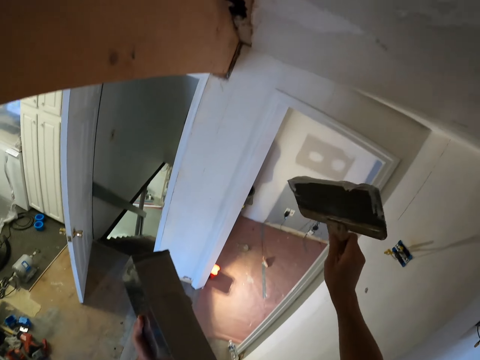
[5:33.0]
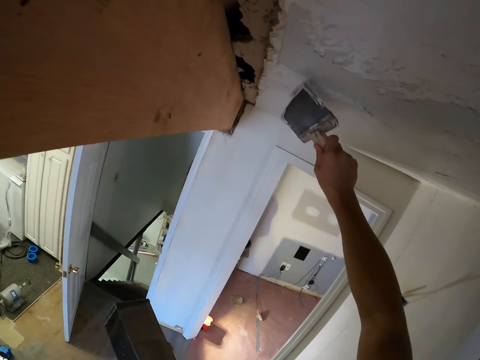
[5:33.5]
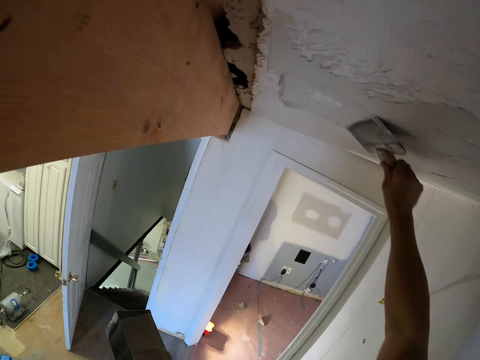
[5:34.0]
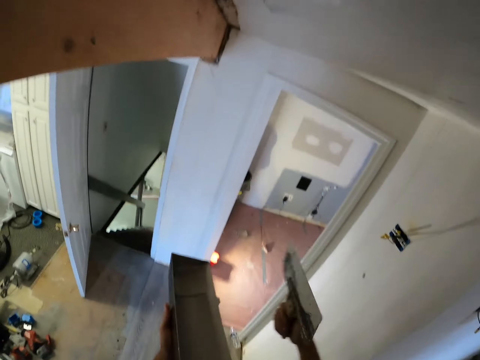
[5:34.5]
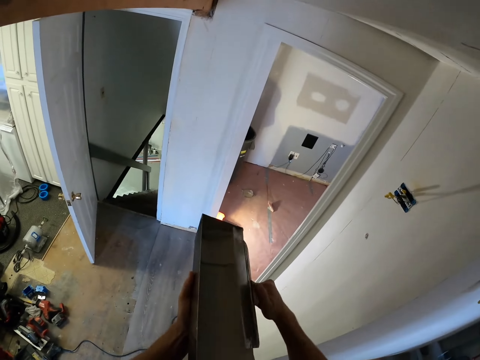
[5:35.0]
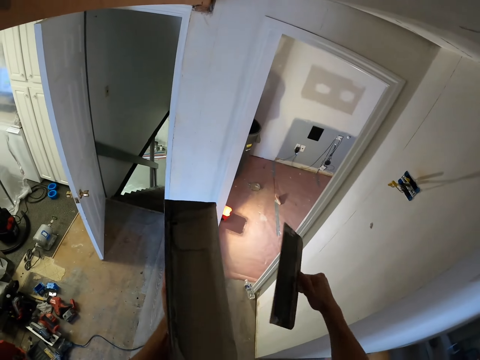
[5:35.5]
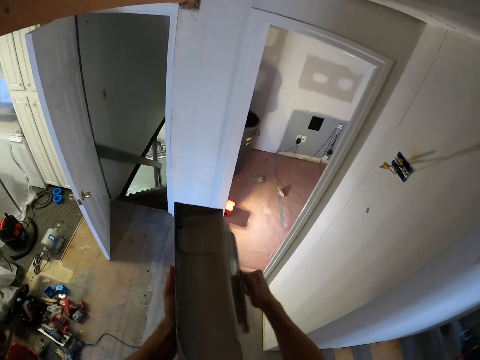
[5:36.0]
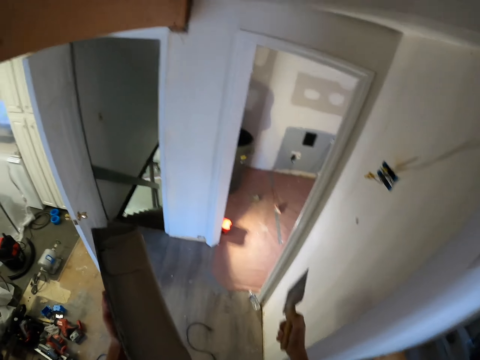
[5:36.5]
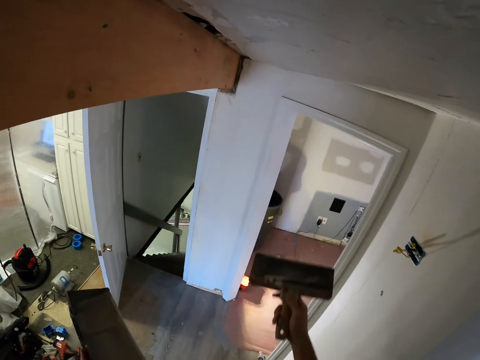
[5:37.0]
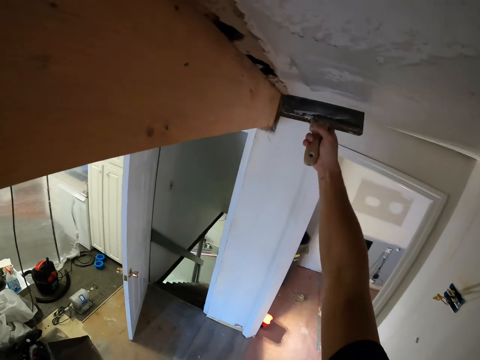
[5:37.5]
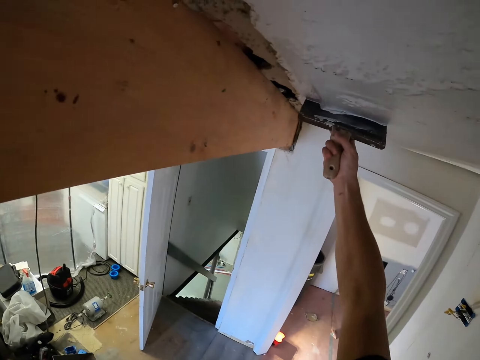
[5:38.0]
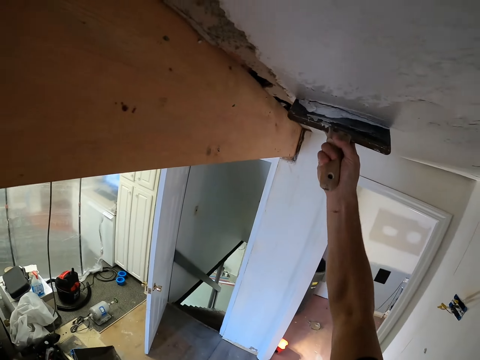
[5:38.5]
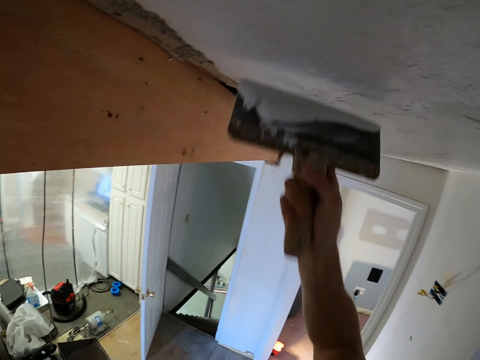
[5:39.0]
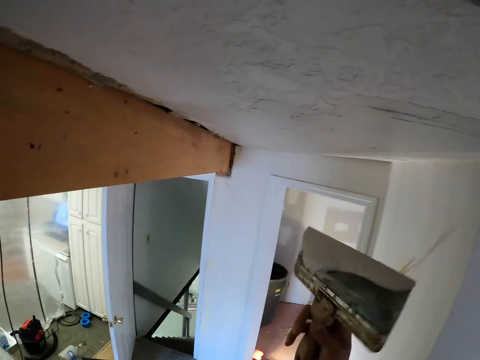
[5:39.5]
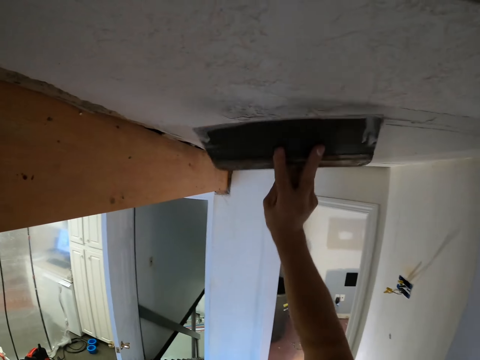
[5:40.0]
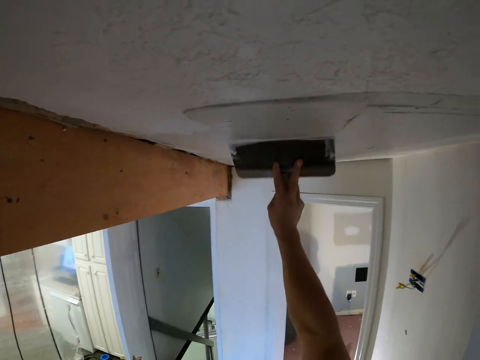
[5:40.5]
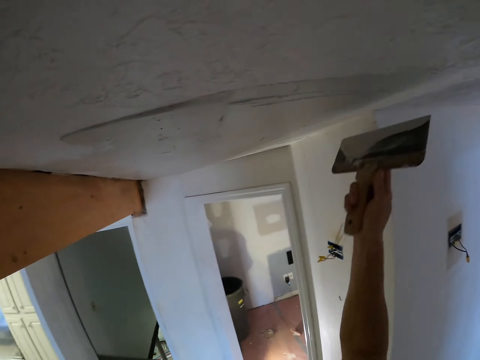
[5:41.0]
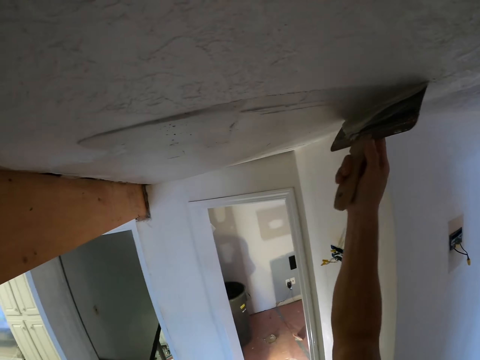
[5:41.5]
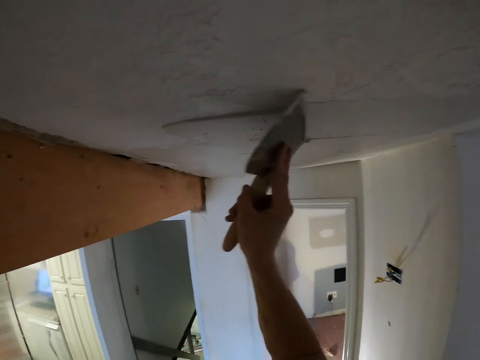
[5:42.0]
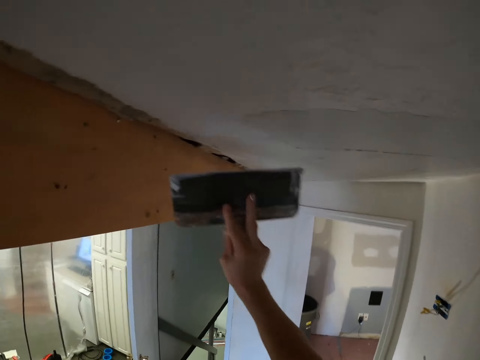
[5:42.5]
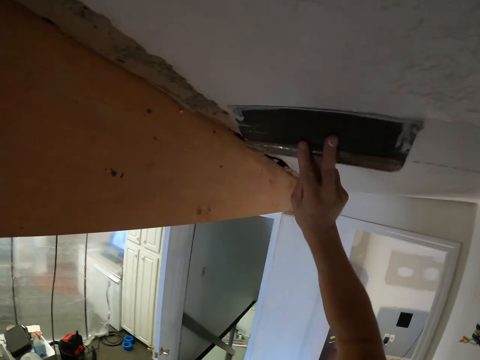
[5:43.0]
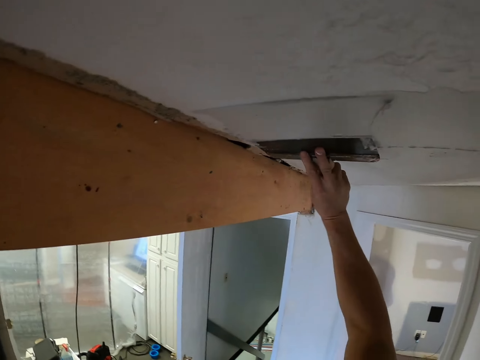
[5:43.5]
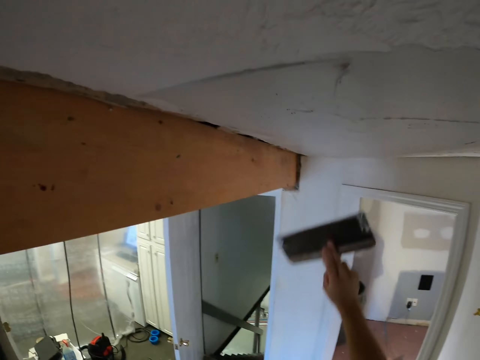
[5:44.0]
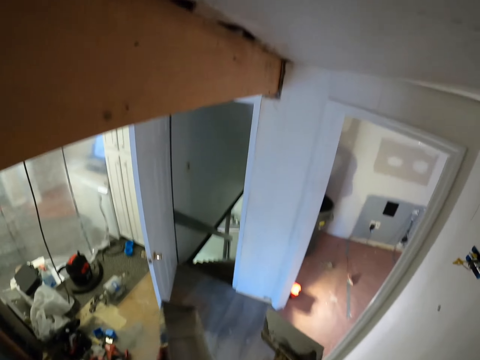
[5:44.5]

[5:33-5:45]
The camera wearer paints the wall. They remove the excess paint on the trowel. They paint the wall.

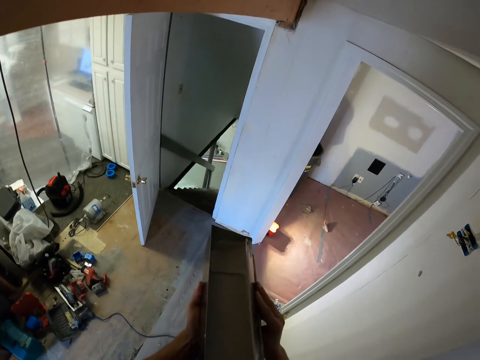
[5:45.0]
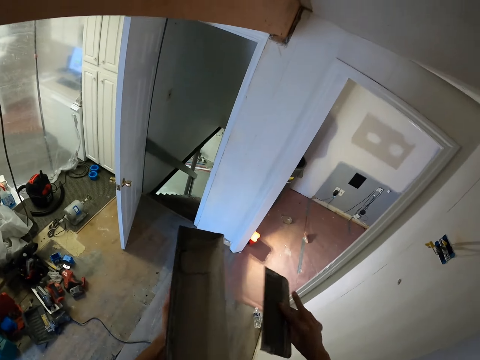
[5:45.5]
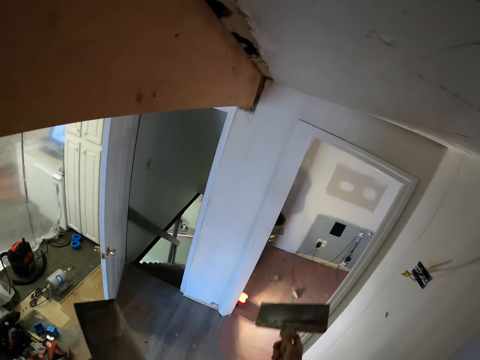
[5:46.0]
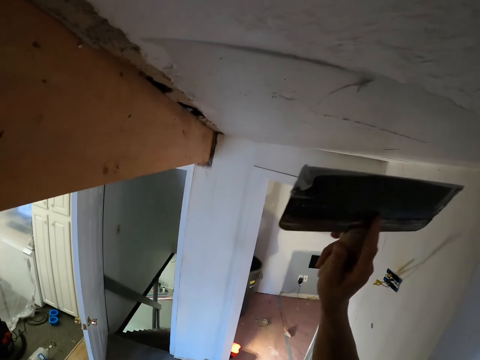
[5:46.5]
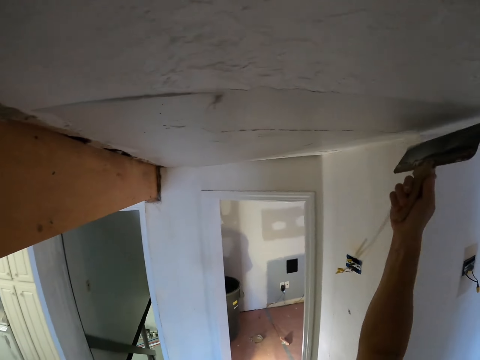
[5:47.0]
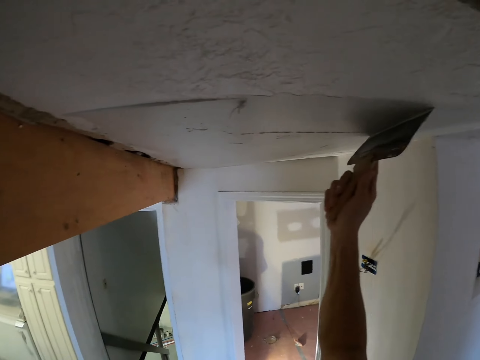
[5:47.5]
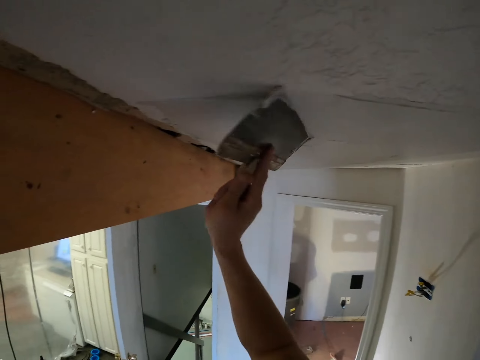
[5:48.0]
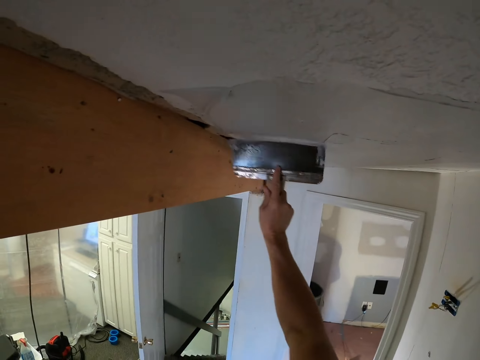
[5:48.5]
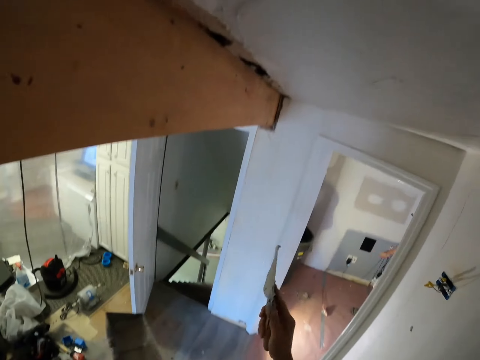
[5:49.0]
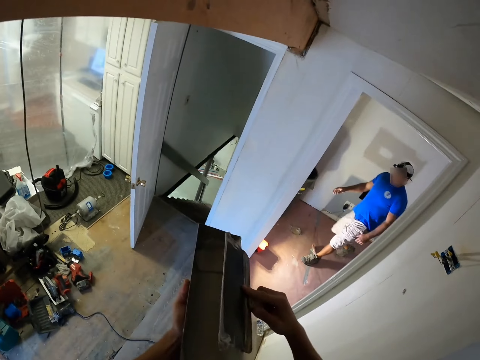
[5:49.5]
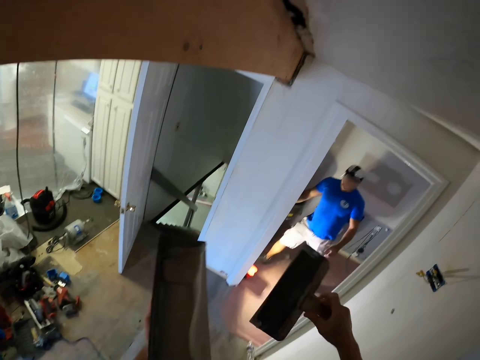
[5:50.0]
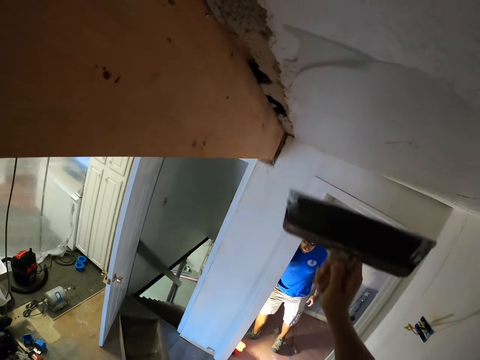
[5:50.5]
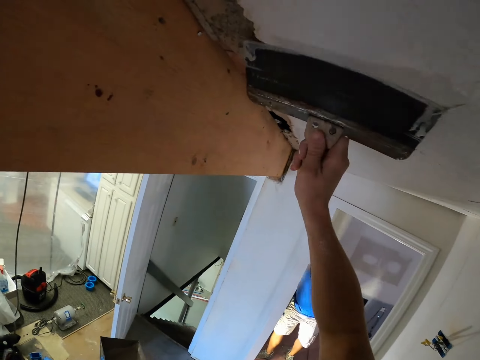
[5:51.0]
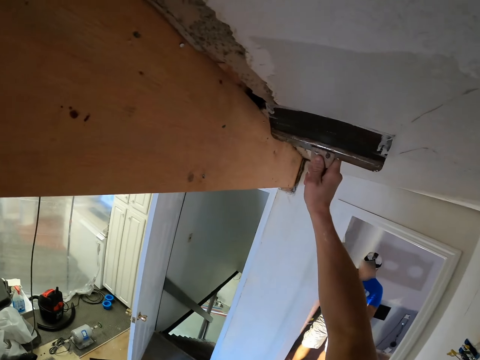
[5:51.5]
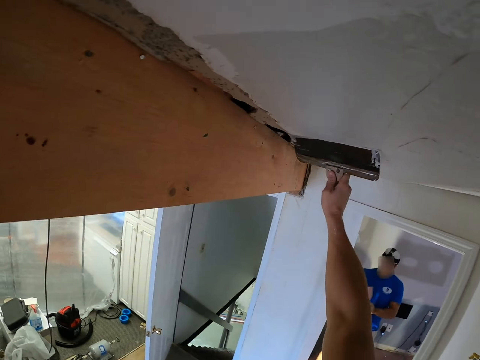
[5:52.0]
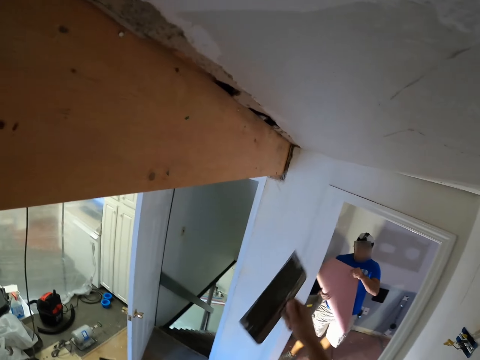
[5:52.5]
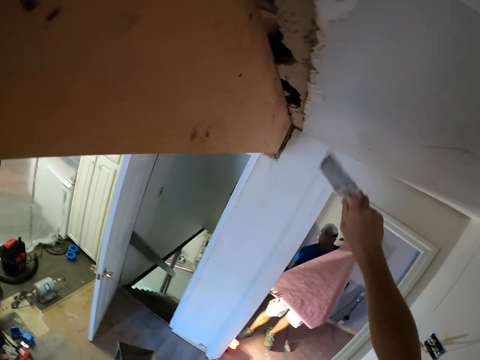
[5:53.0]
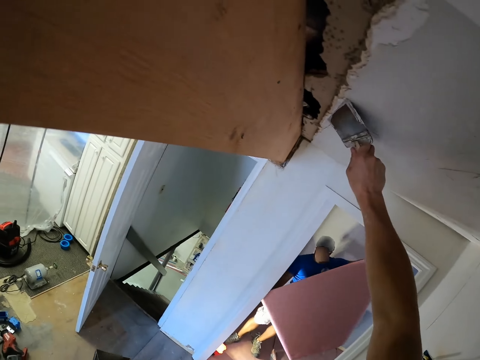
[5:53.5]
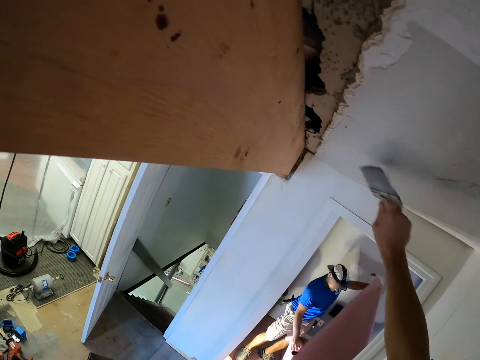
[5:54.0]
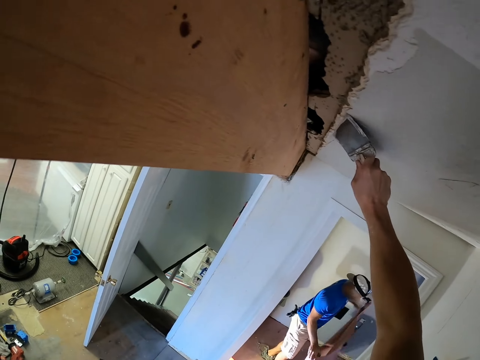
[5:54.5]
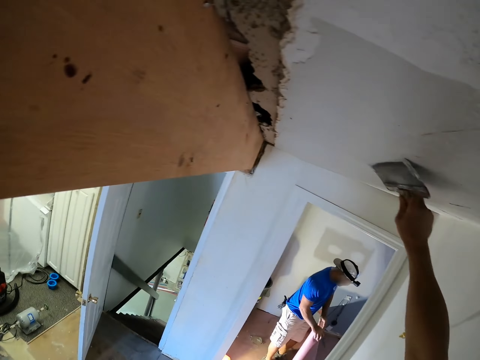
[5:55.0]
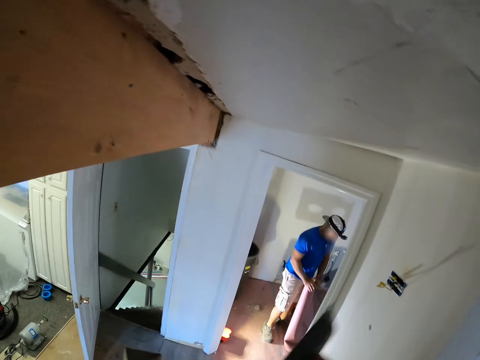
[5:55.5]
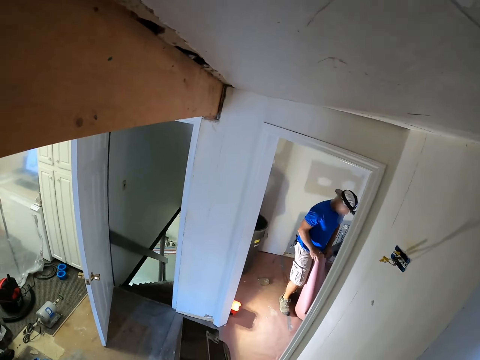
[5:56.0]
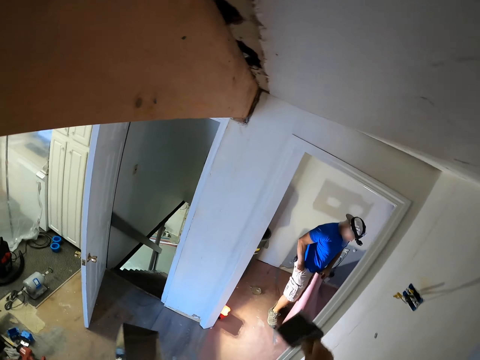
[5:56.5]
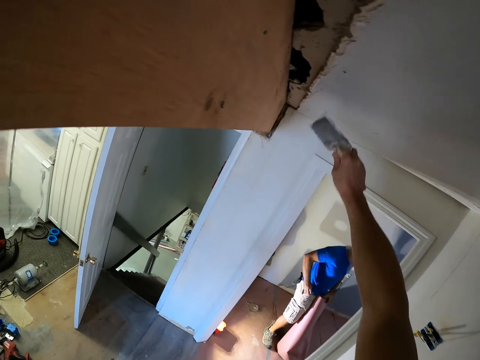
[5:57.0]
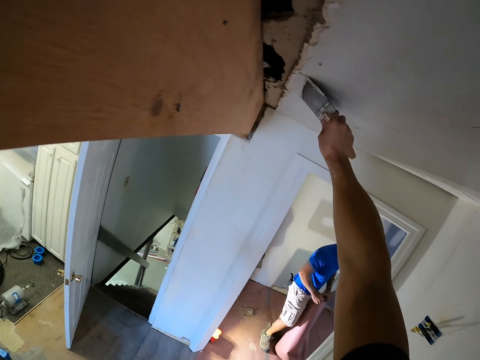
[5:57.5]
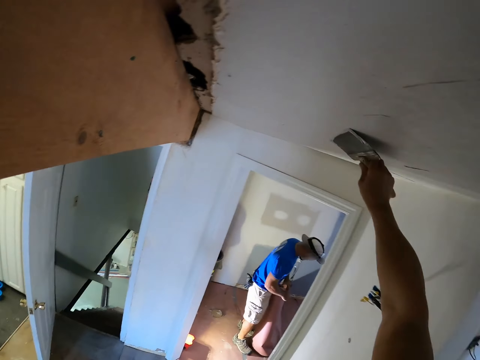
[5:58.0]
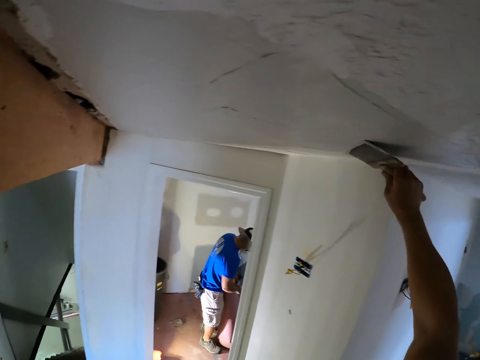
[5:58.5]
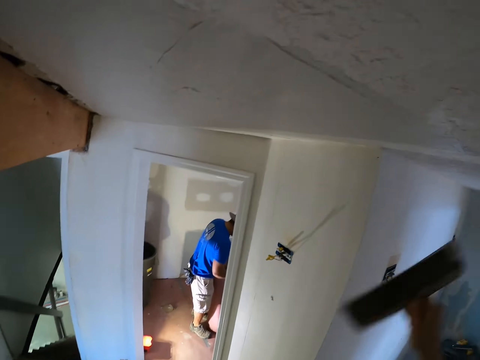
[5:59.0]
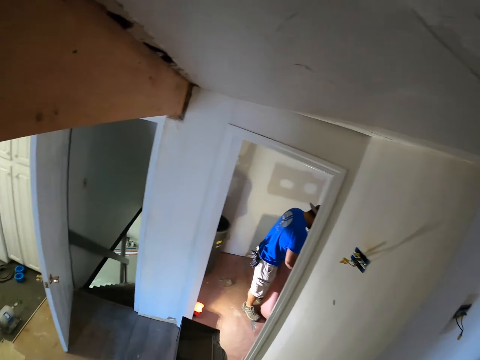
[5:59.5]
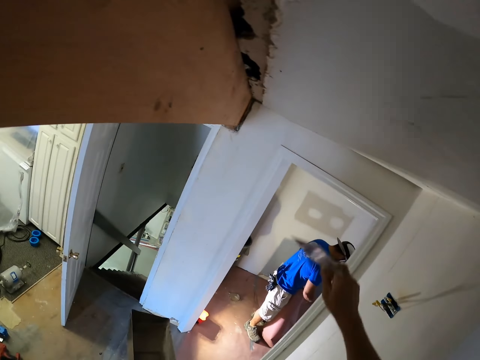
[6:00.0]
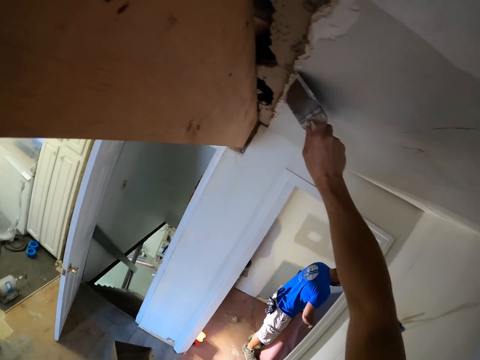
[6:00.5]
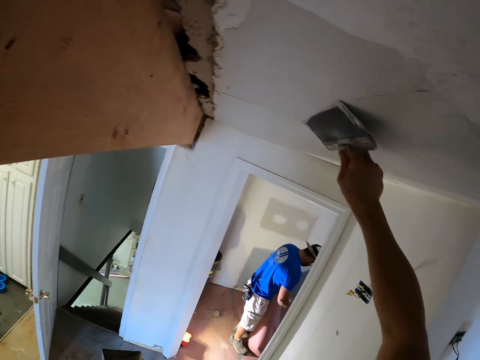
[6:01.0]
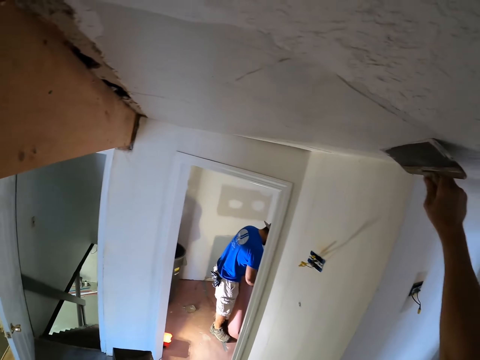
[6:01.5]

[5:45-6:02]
The camera wearer removes the excess paint on the trowel. They paint the wall. They remove the excess paint on the trowel. They paint the wall. They remove the excess paint on the trowel. They paint the wall. They remove the excess paint on the trowel. They paint the wall.
